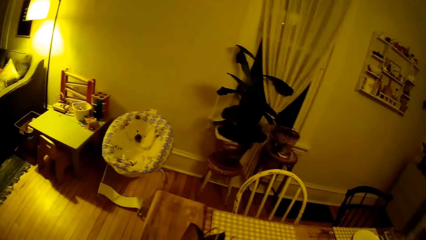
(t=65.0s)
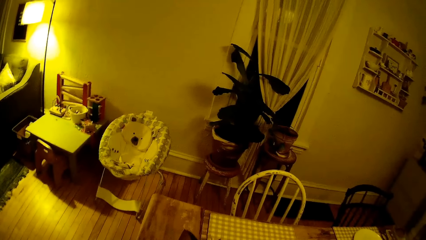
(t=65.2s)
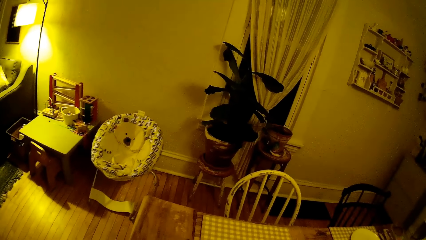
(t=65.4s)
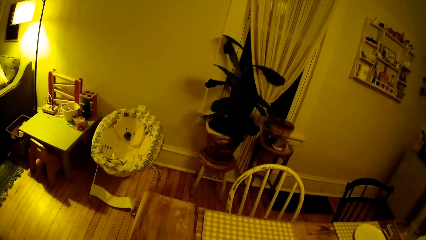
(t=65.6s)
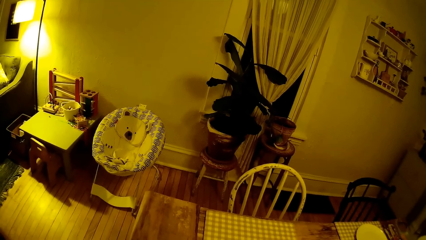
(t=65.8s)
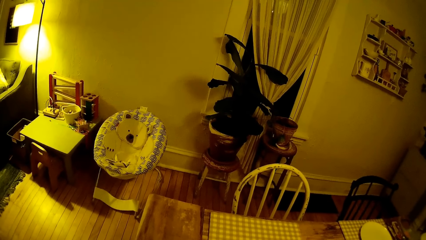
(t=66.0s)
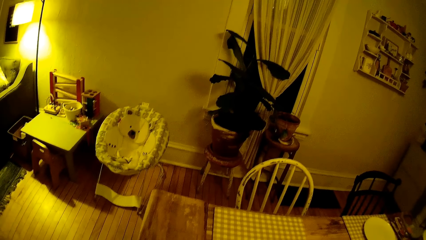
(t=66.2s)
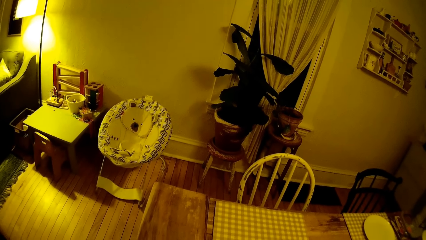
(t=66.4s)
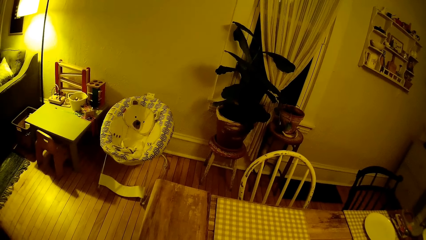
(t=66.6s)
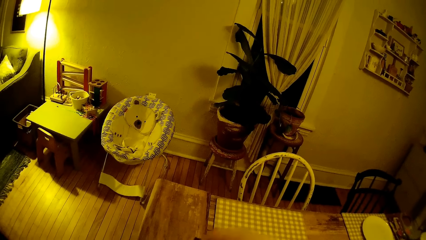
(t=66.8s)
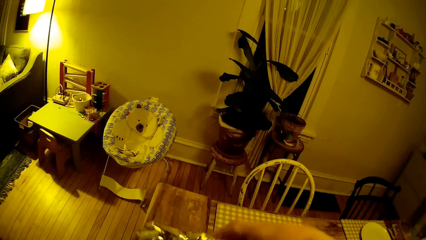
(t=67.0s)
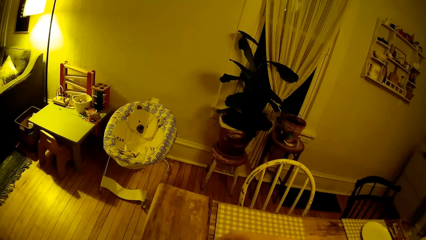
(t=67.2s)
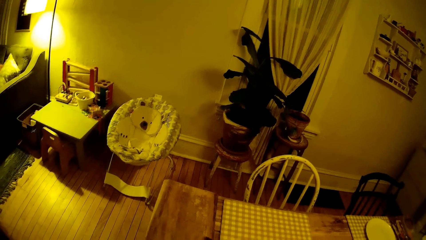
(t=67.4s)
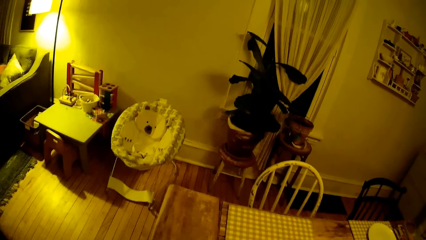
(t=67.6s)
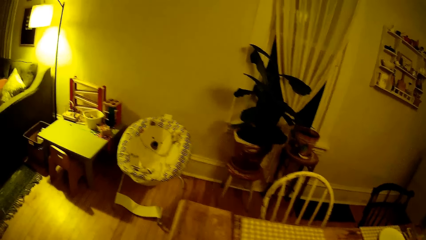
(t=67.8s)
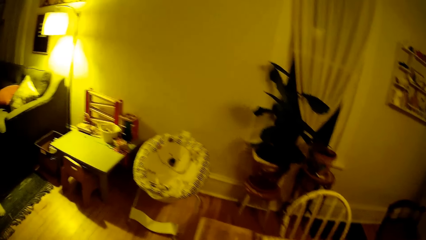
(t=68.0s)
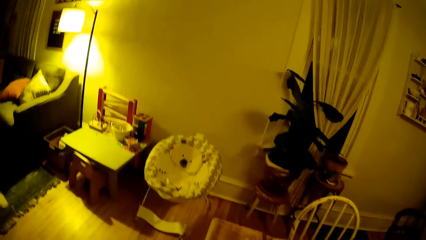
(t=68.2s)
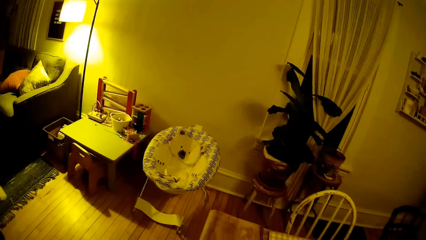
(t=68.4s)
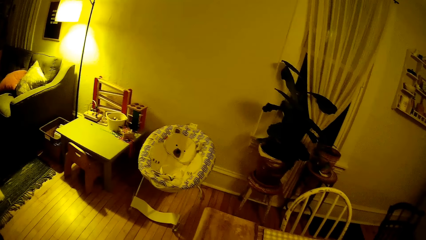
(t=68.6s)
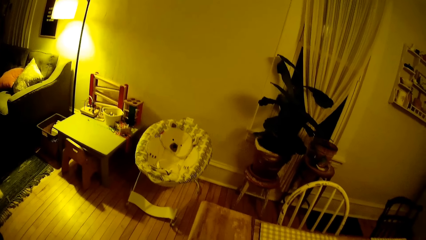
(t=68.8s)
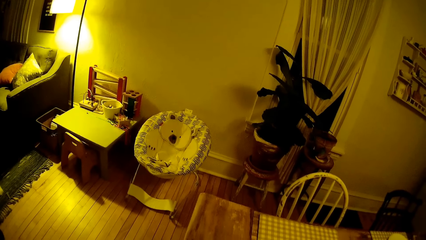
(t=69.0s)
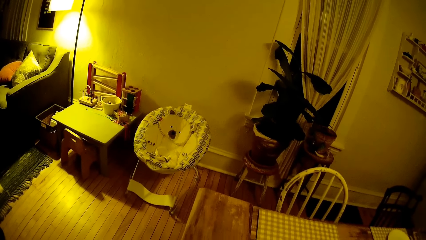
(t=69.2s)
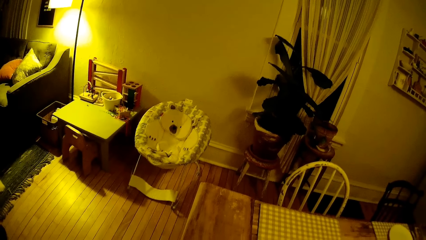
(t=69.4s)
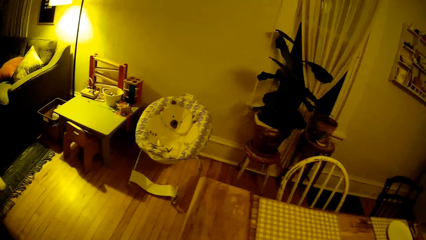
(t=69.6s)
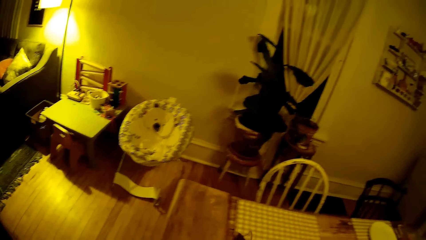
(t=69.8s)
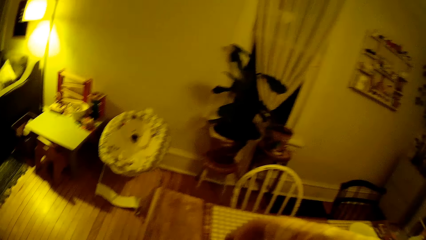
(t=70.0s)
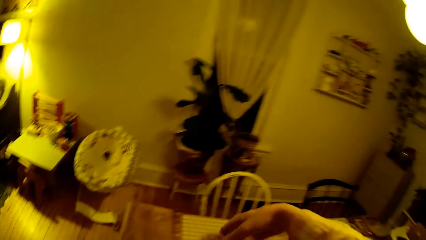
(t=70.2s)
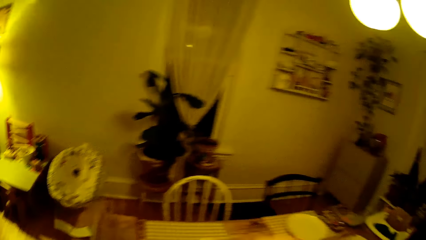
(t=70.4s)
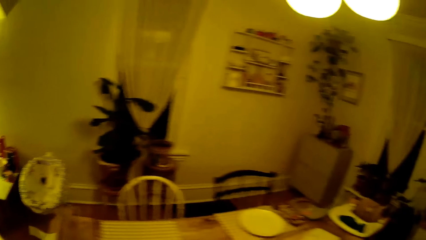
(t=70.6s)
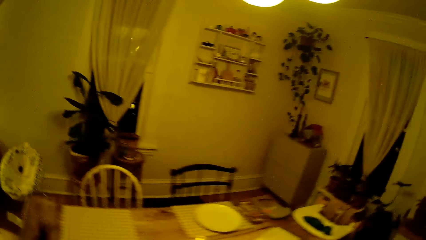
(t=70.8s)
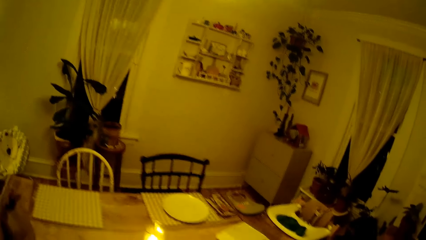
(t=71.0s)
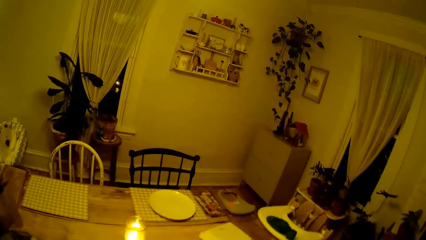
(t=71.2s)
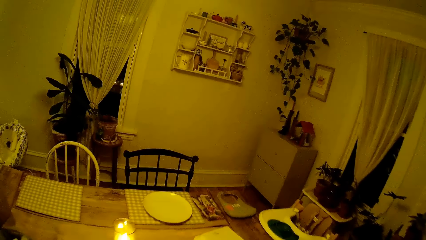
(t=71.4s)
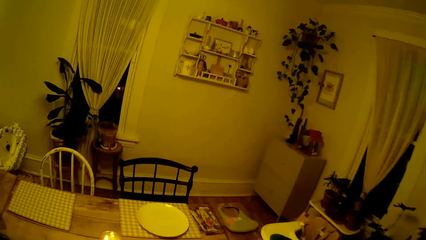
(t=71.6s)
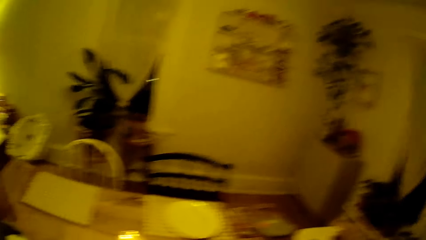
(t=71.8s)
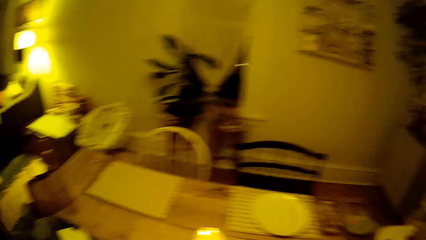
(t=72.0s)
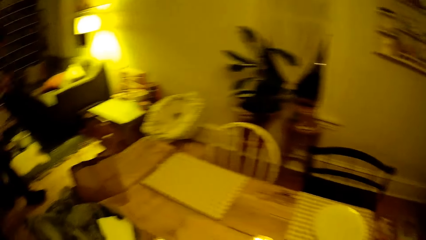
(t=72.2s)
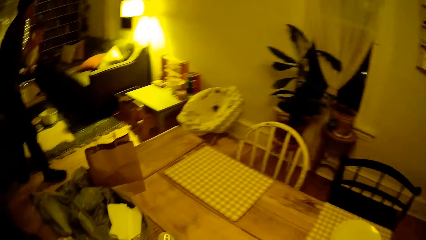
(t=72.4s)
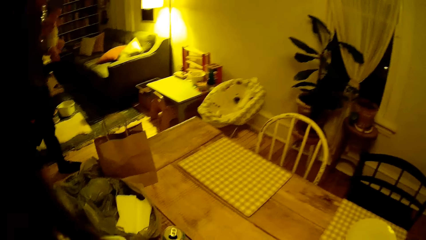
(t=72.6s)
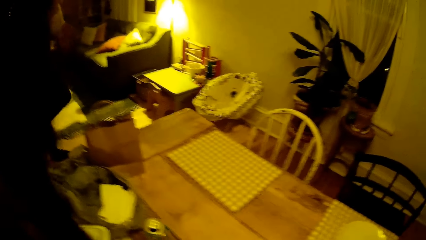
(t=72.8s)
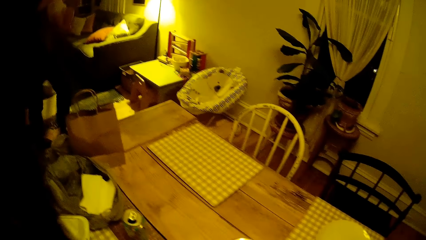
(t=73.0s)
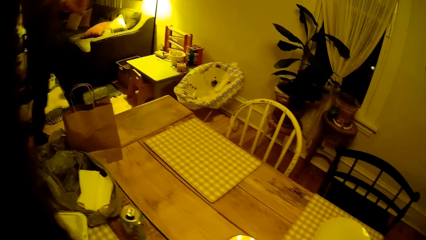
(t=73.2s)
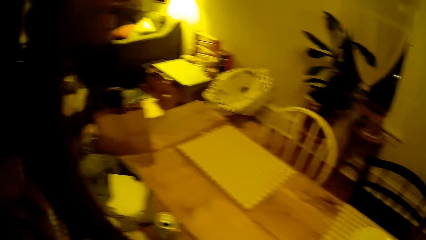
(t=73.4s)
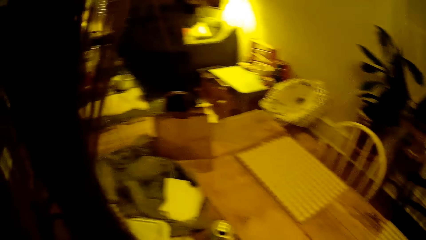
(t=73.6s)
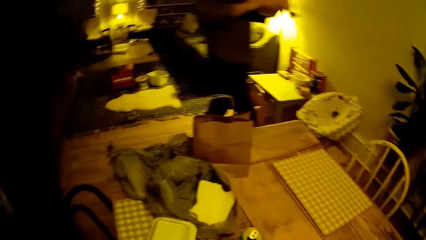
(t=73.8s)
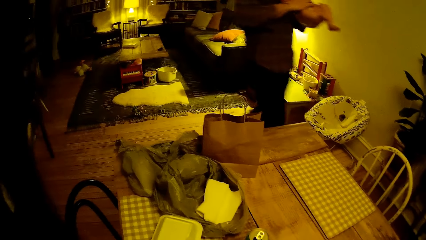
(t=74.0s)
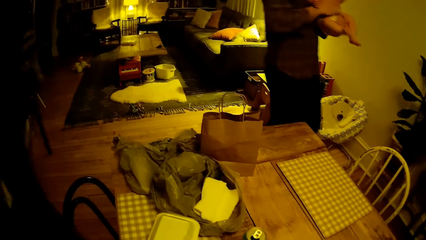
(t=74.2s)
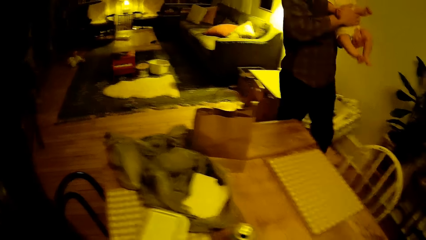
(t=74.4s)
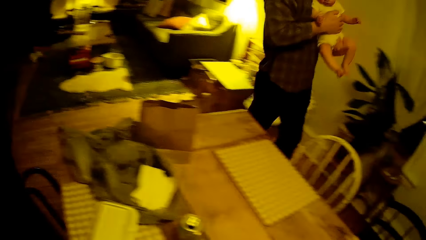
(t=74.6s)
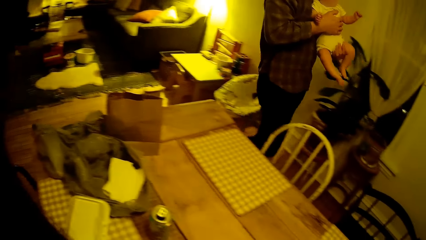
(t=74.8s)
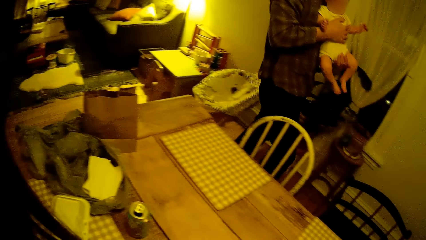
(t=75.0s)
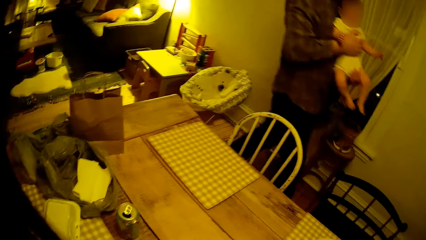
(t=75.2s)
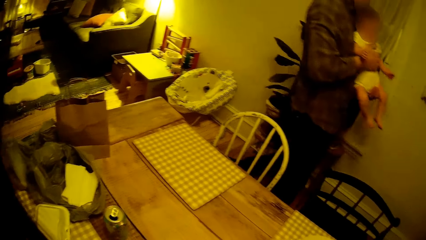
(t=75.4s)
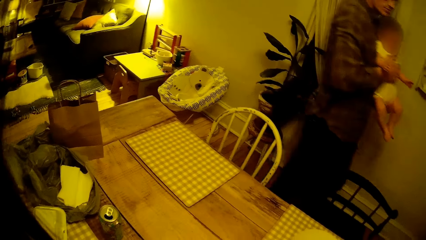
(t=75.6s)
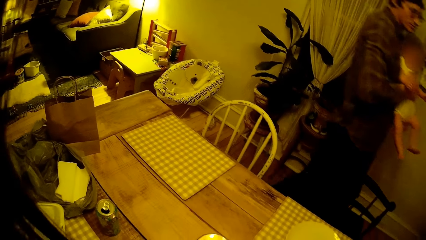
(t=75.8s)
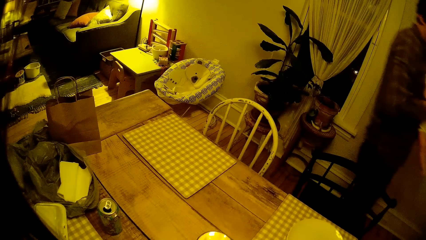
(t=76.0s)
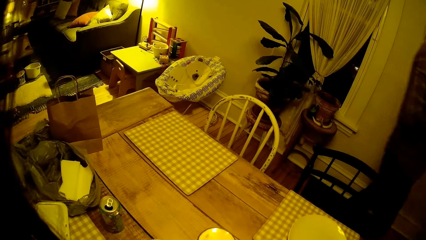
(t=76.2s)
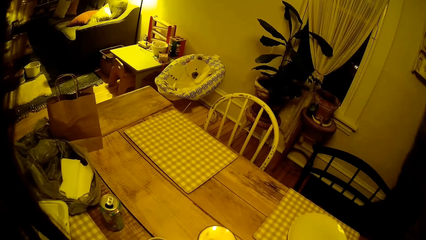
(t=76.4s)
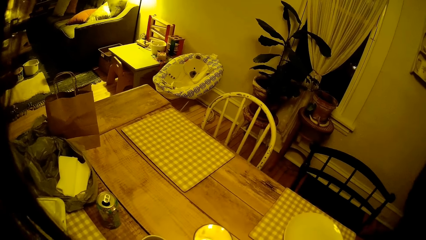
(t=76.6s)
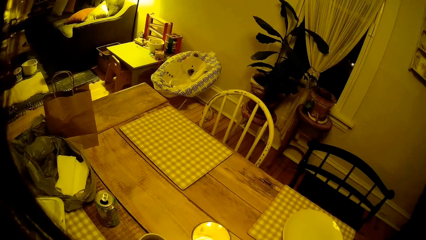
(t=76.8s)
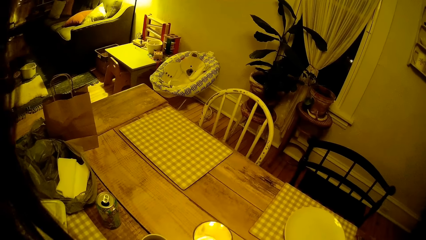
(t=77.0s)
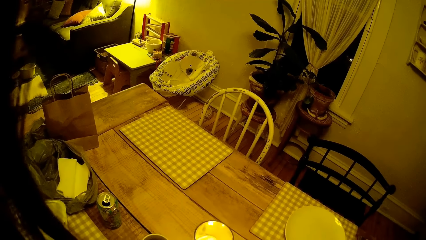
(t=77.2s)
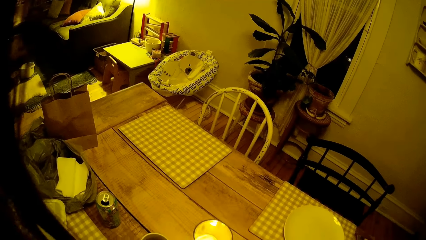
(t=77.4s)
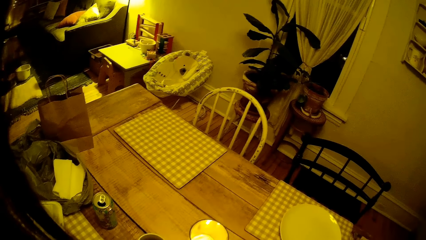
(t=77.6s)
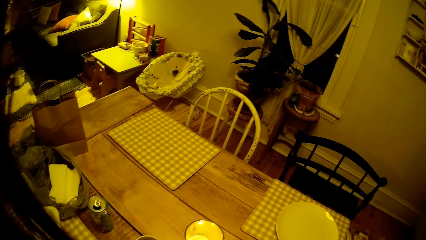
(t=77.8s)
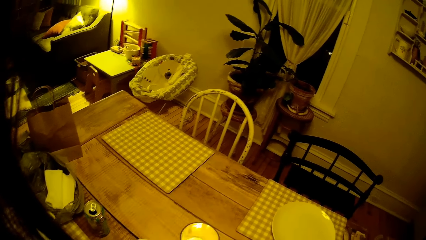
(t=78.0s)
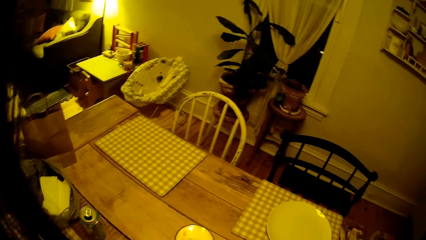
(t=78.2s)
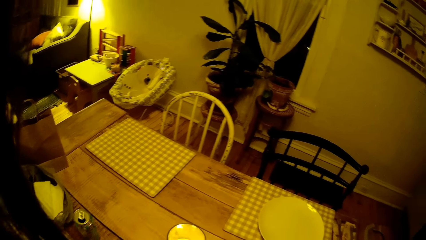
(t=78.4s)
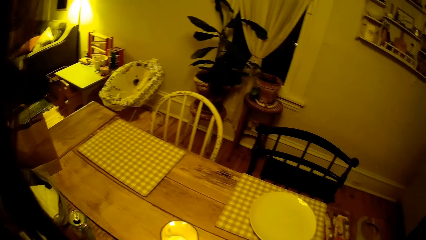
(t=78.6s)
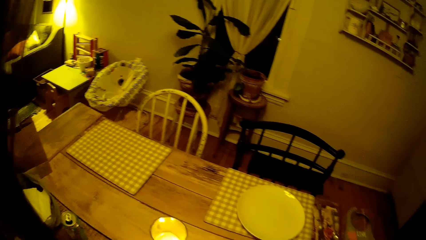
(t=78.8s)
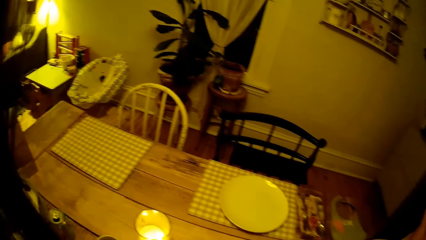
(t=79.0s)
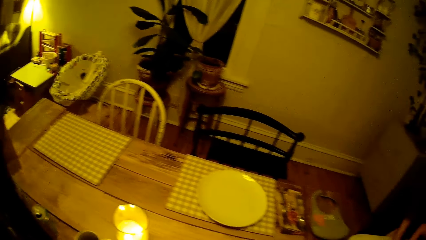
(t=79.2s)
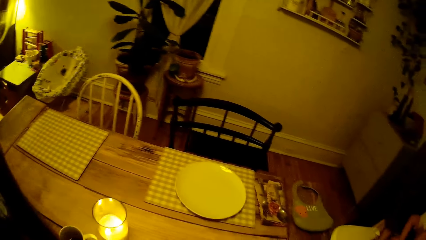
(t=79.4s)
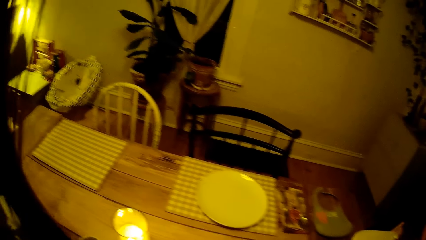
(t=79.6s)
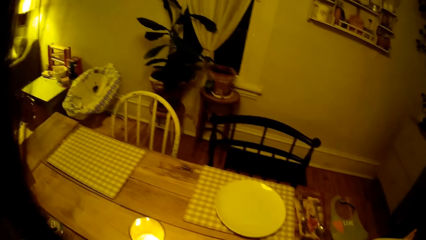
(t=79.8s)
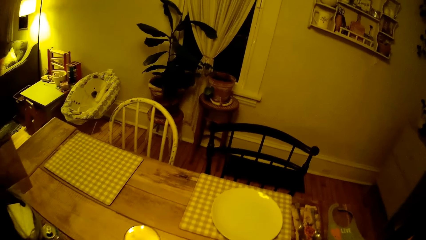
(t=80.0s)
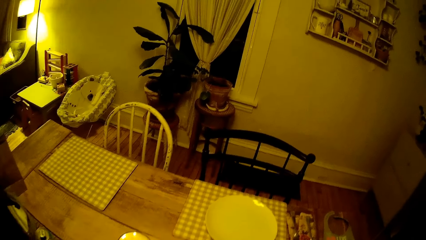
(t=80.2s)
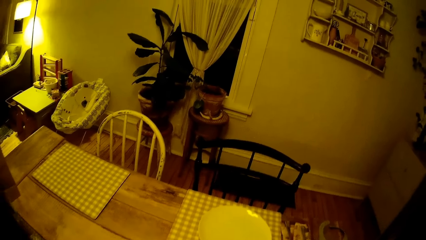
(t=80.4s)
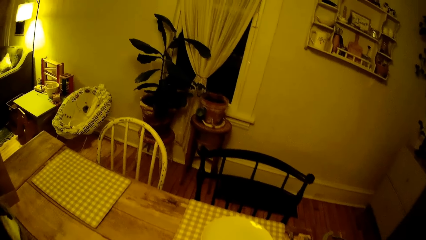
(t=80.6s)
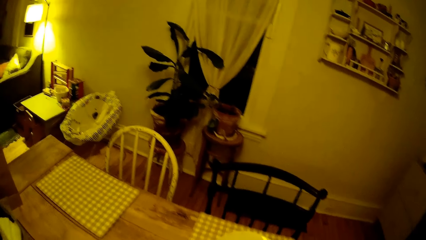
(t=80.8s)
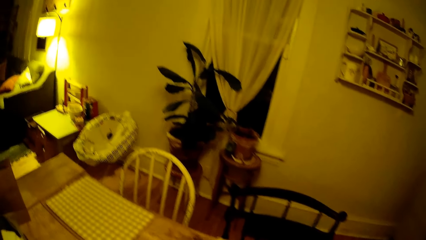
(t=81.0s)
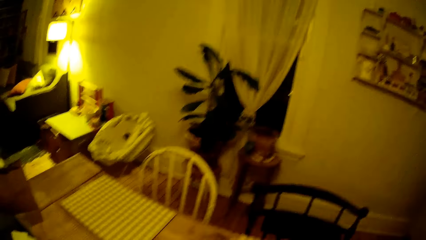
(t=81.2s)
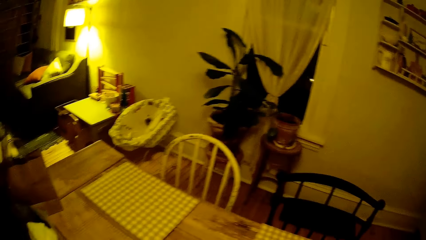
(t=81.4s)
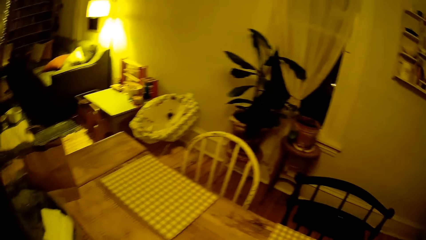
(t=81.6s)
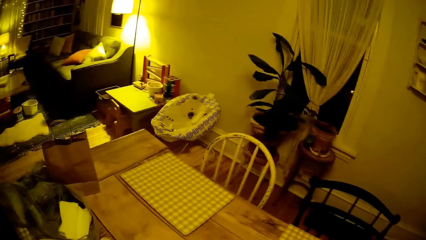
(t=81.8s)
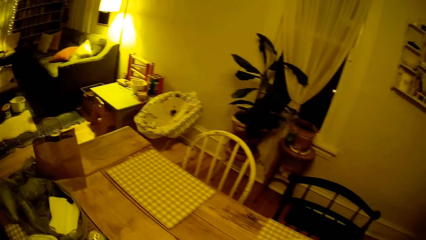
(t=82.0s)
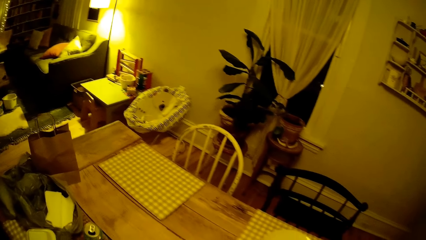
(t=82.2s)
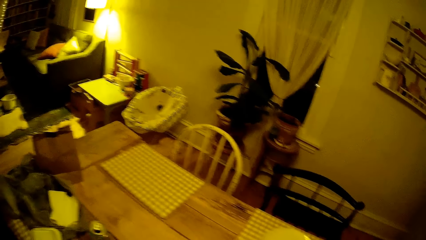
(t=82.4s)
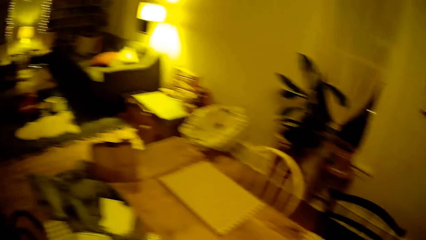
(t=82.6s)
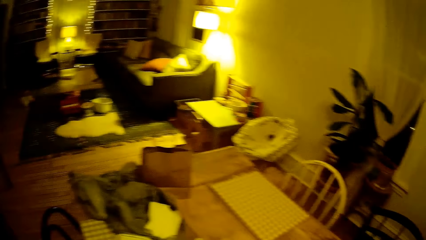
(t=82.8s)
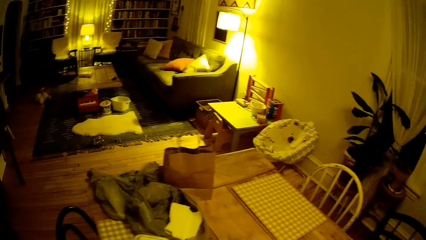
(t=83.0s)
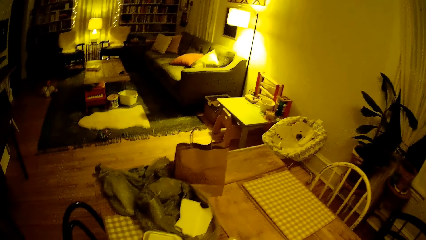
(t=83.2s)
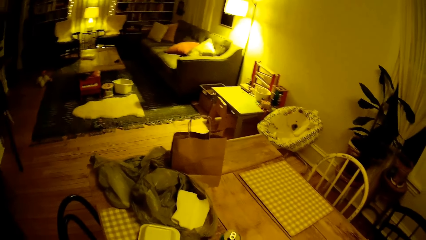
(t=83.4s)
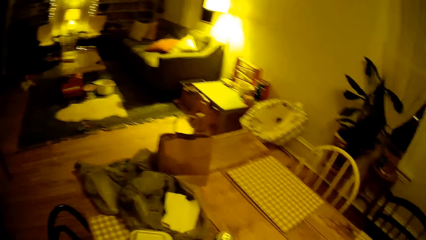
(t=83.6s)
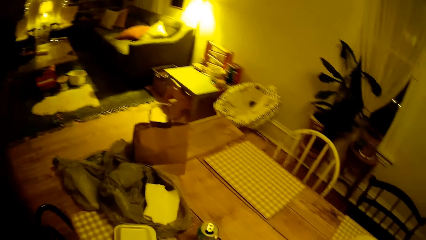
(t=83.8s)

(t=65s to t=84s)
The camera wearer moves a paper bag on the dining table with her right hand. She removes a foil from the paper bag with her right hand. The man carries the baby from the floor with both hands and walks towards the dining table.
